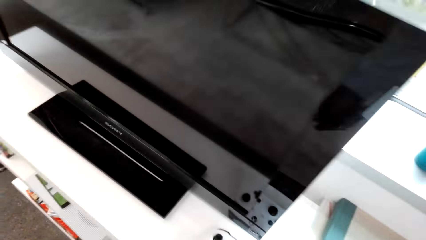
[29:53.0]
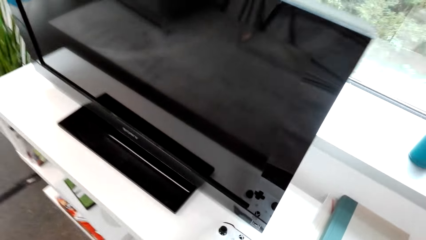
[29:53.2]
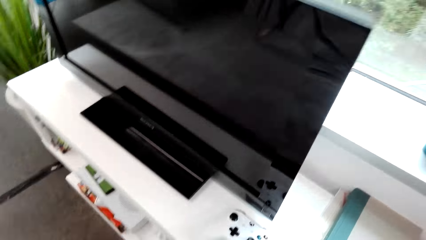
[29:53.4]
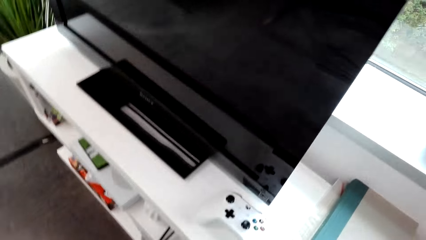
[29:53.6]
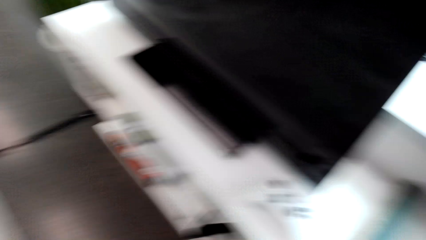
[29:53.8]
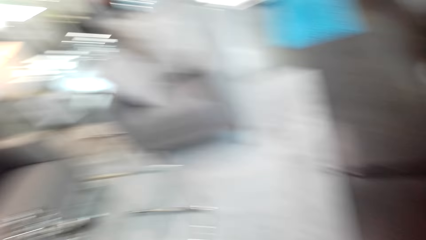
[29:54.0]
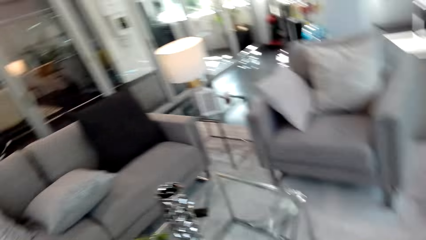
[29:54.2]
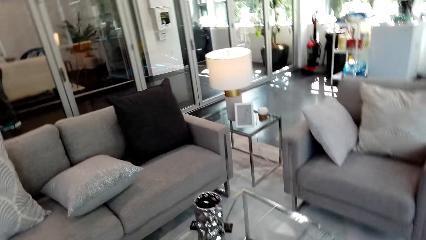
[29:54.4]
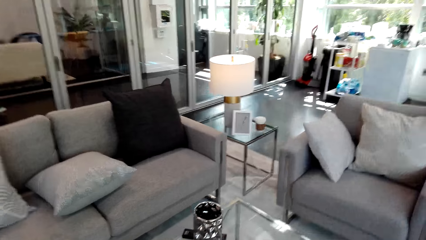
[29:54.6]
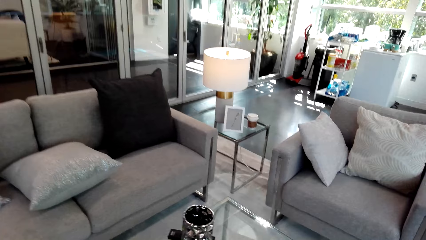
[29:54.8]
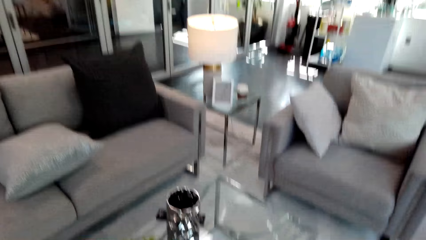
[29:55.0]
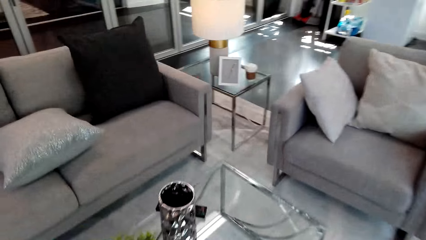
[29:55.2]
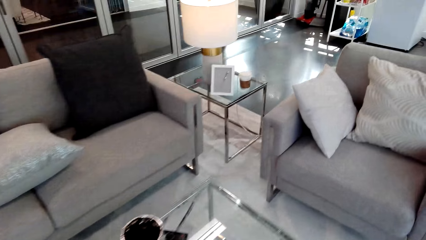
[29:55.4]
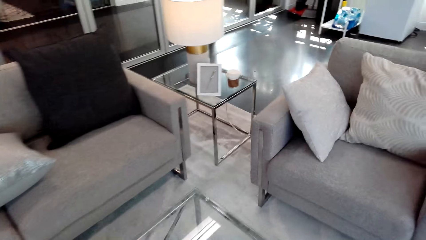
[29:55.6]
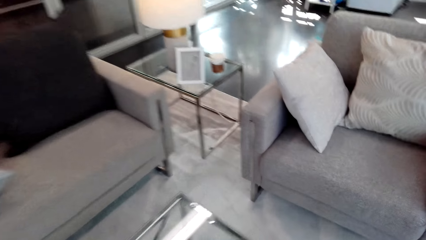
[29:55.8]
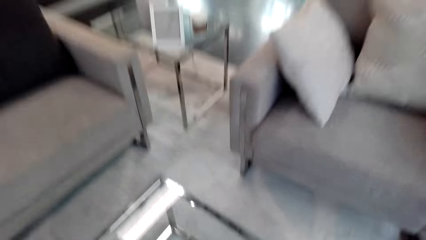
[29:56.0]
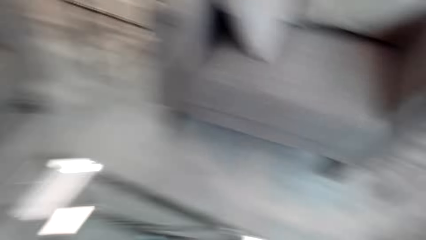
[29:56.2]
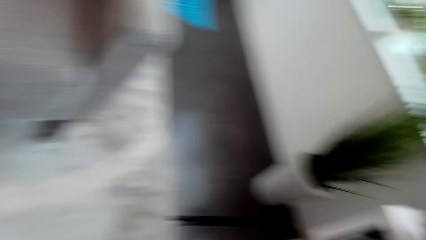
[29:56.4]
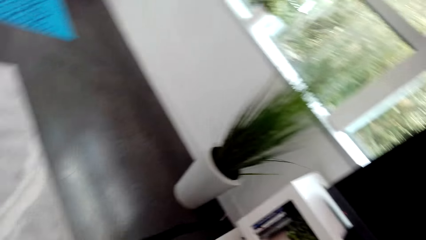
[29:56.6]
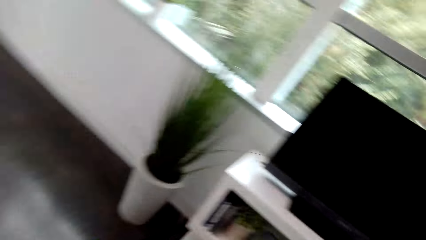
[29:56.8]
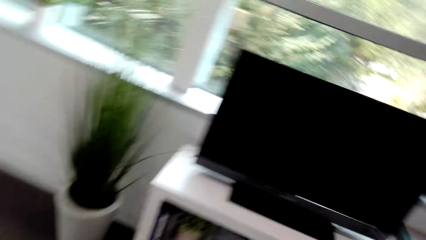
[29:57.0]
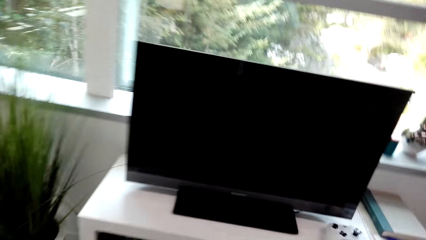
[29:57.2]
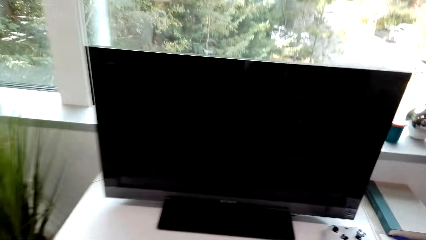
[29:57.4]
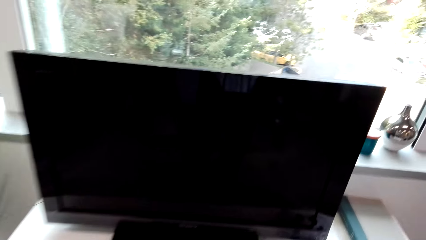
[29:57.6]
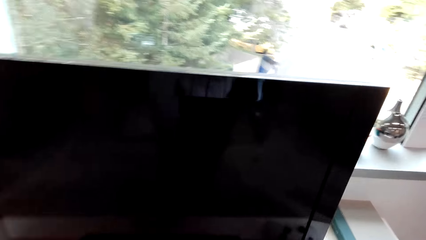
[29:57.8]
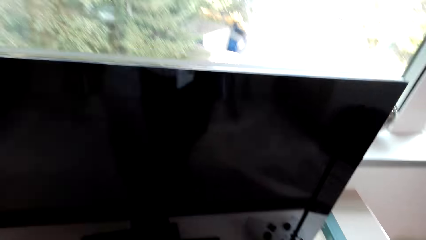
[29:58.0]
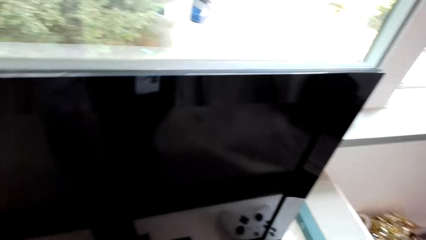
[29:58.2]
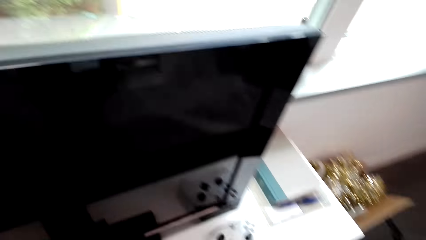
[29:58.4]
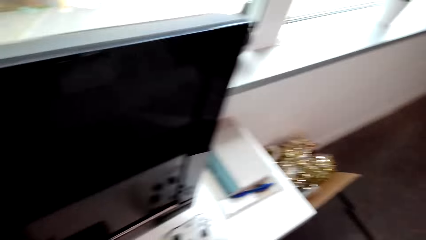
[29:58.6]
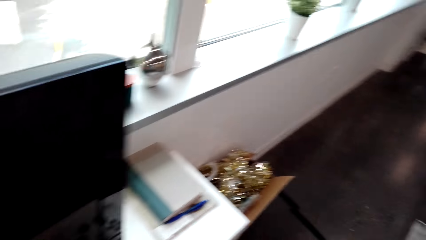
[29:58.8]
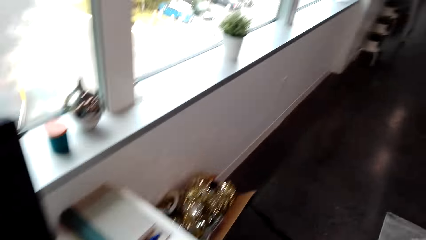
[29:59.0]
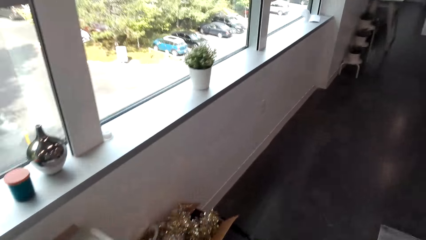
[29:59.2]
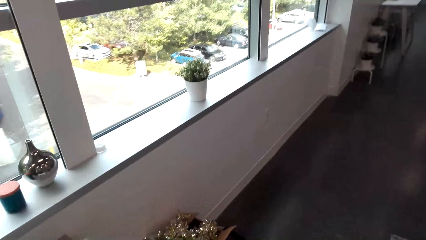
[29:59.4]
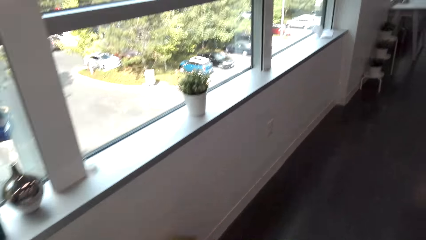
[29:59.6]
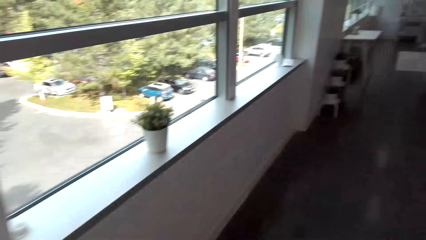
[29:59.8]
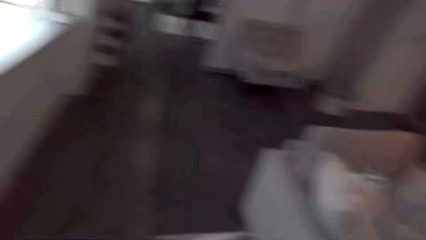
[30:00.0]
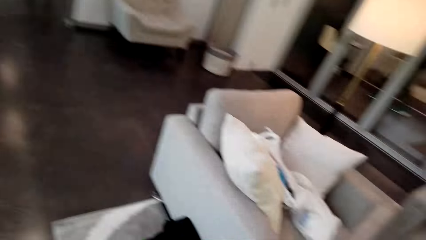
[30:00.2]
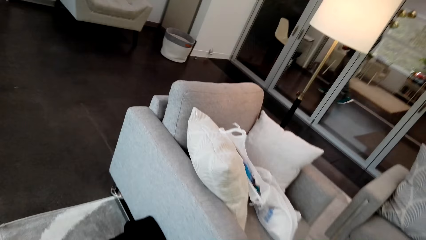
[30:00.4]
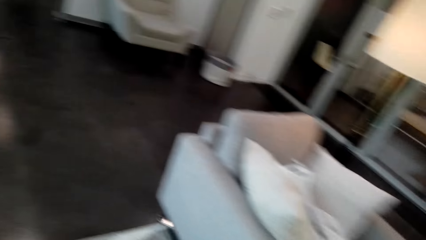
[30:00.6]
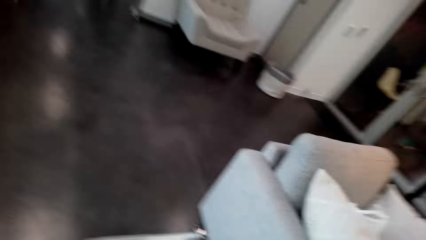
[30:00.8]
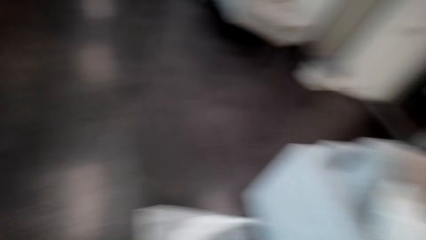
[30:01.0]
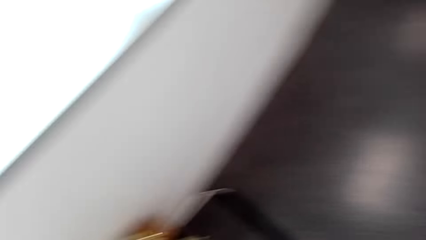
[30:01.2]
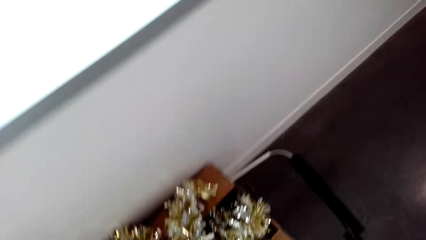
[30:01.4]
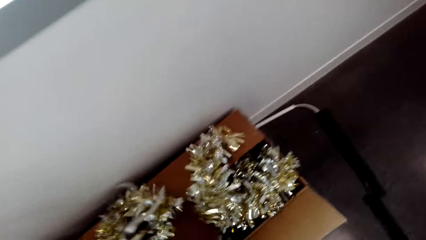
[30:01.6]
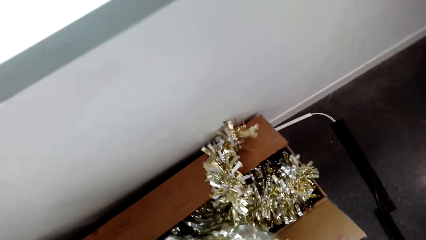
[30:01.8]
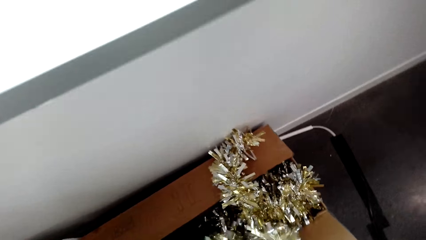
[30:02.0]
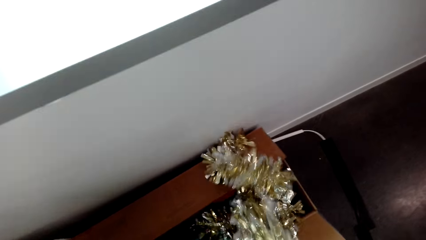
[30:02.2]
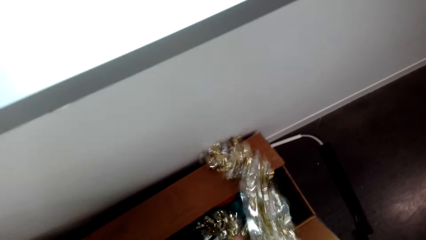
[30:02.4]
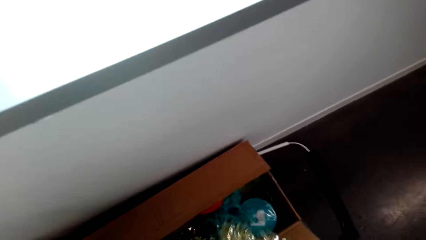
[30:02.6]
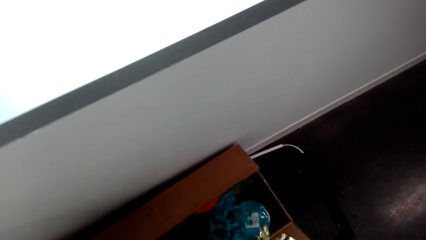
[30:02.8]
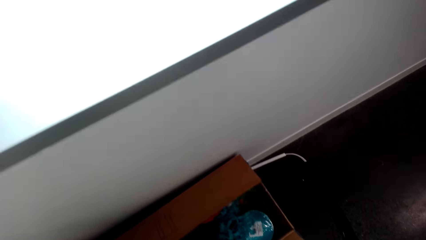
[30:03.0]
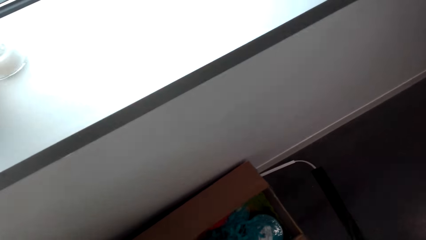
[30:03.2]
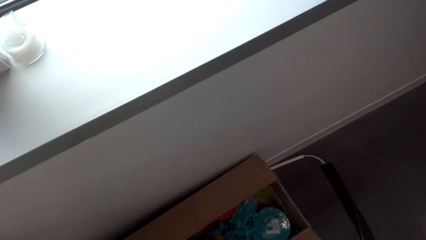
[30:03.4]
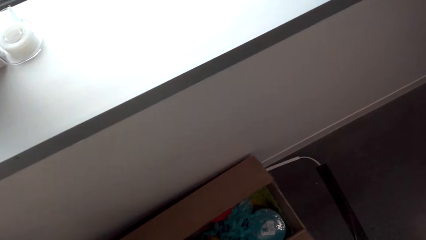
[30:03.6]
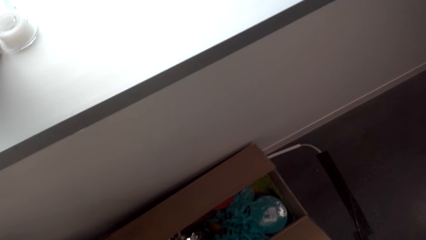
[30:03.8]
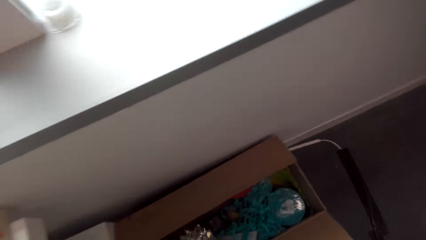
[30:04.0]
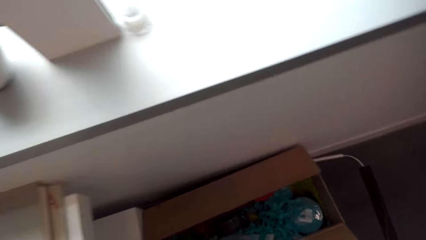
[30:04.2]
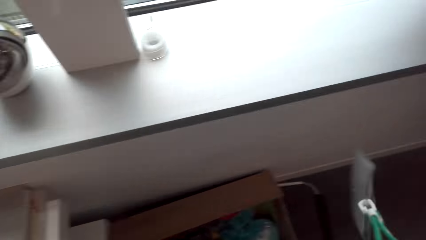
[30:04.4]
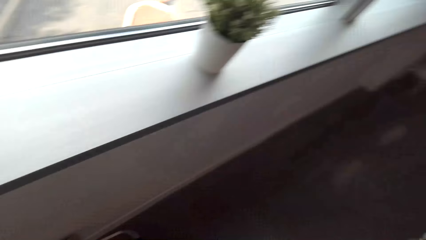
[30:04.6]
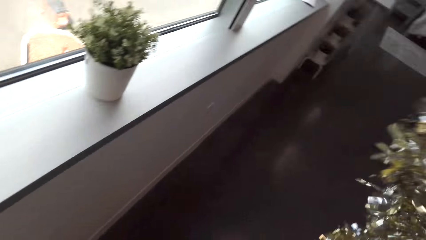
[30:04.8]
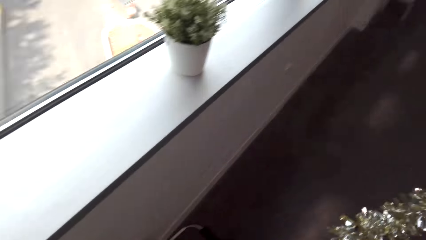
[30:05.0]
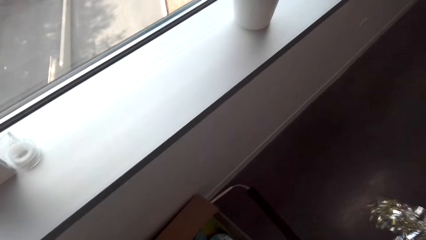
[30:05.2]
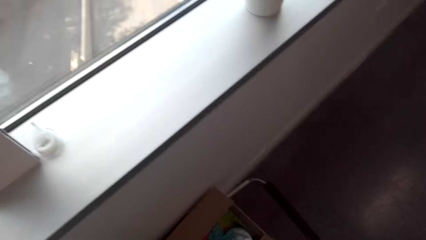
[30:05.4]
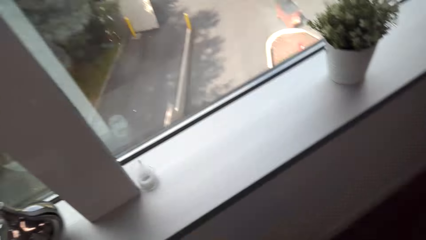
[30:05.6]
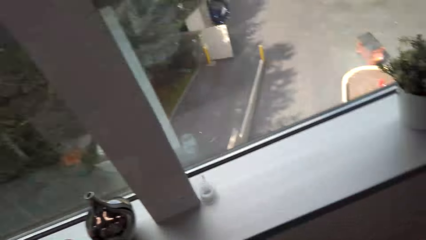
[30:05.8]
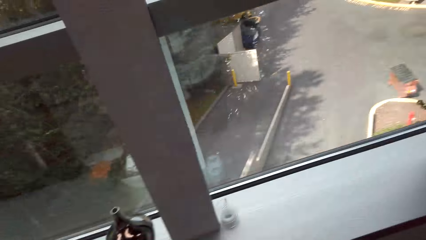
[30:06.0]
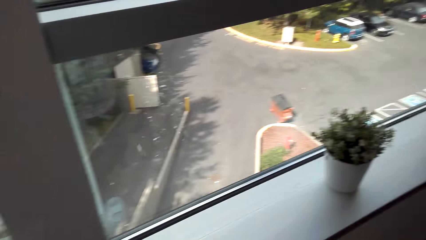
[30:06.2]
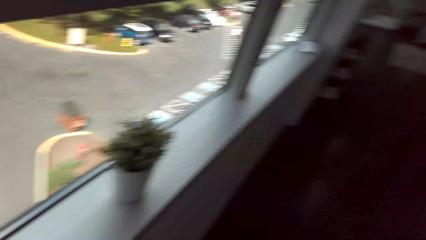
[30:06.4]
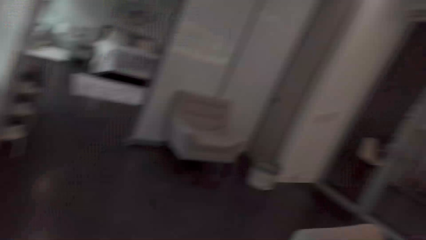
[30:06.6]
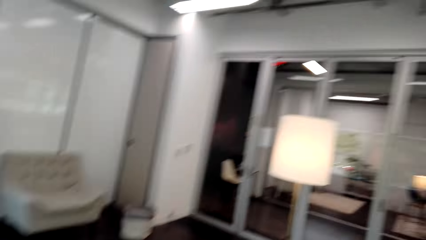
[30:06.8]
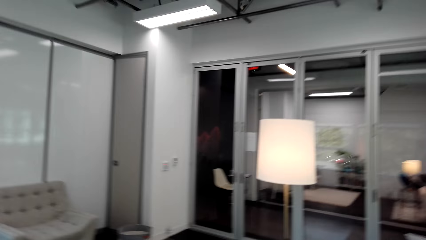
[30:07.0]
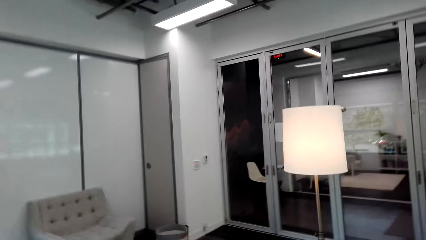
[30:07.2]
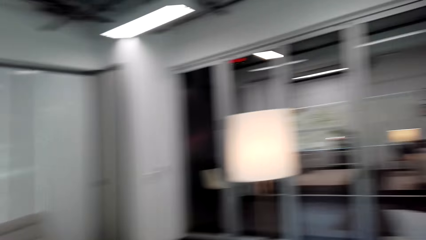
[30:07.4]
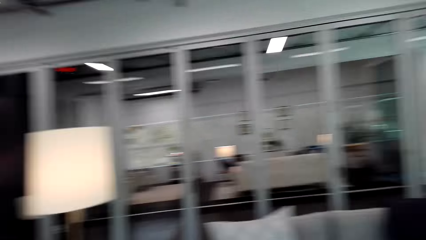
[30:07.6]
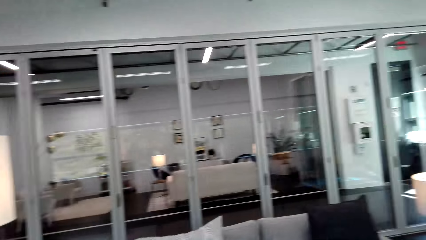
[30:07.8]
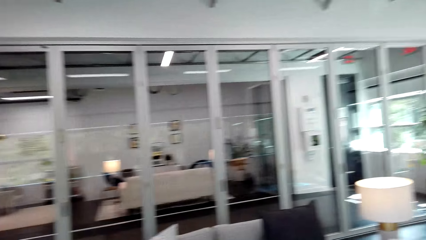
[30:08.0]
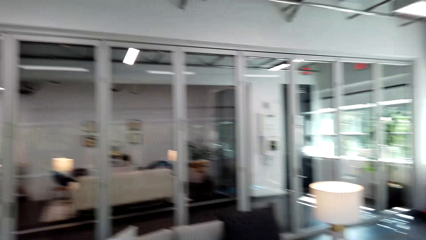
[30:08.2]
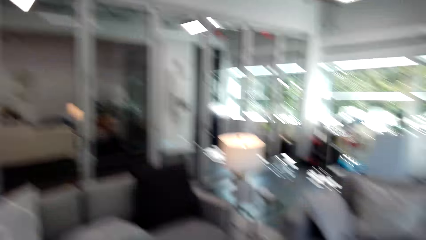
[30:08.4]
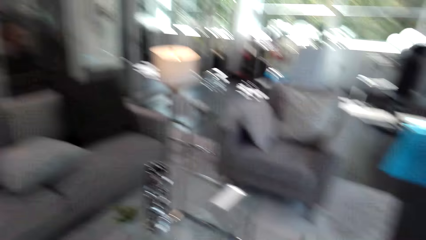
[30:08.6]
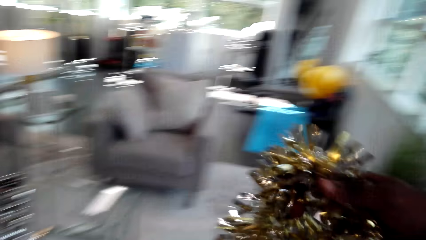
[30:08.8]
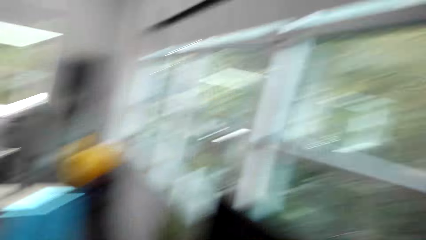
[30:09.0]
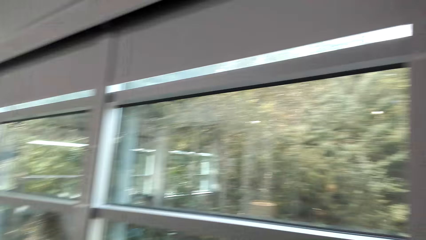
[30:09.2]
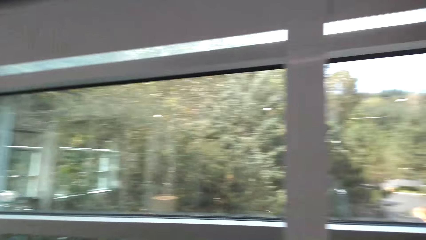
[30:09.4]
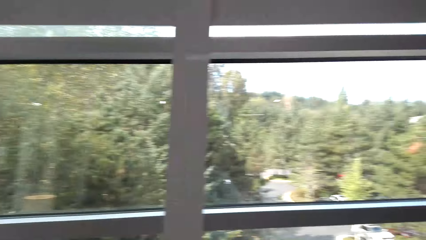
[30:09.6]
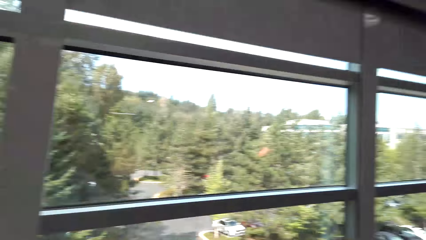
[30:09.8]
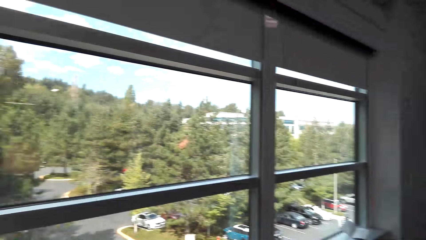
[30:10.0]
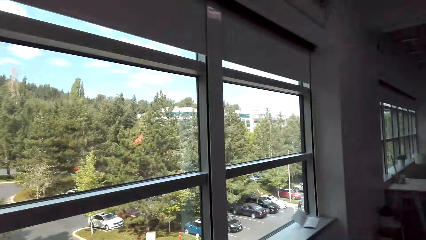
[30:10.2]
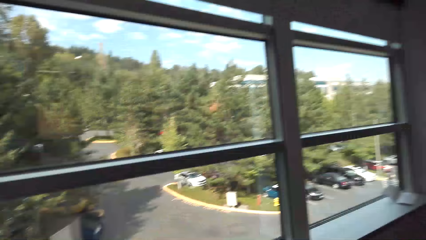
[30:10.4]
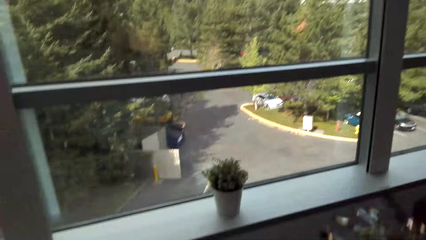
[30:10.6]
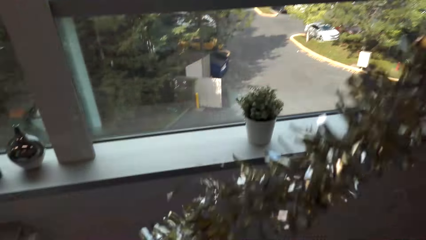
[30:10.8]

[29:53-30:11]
The camera wearer walks around the house. They pick up a garland. They look around the house.
